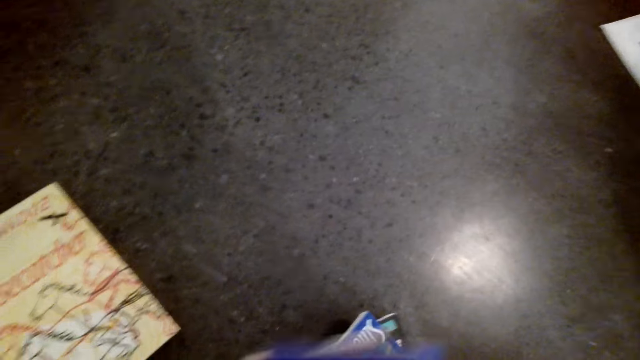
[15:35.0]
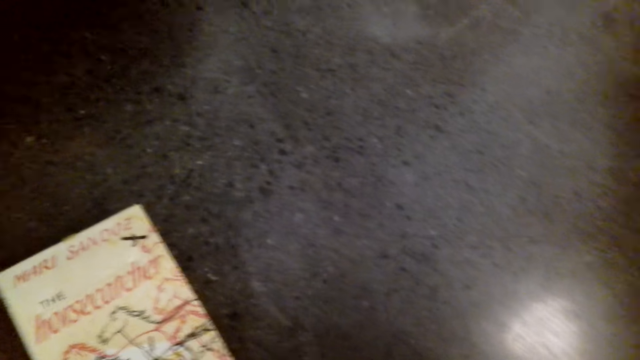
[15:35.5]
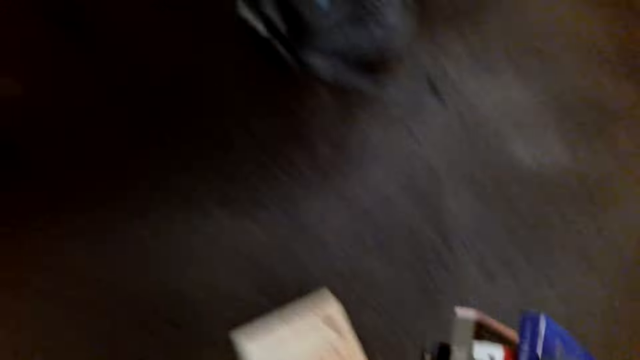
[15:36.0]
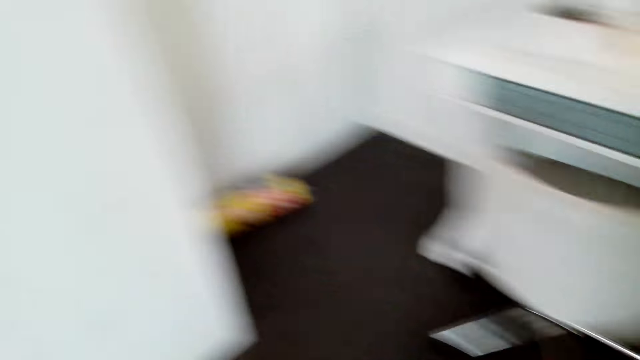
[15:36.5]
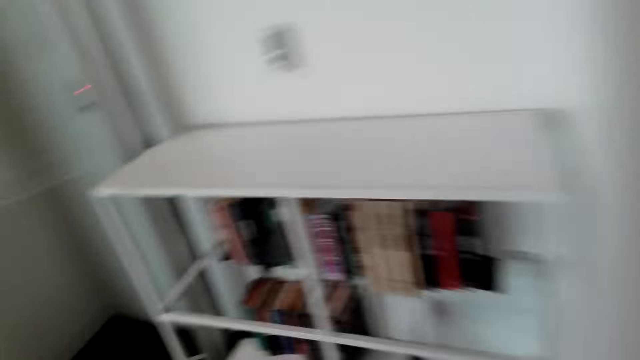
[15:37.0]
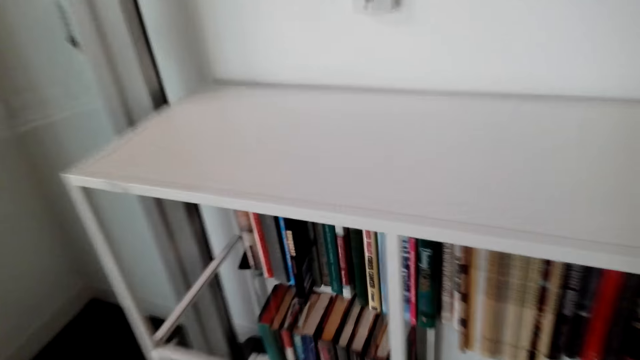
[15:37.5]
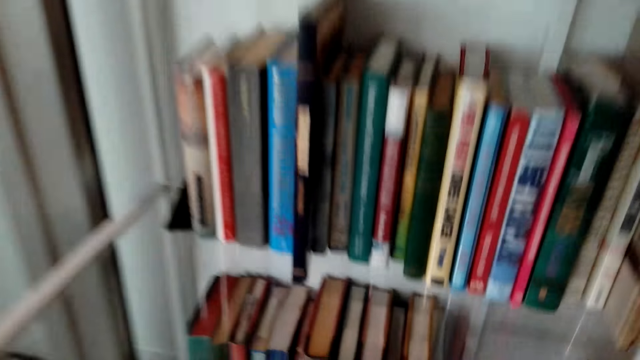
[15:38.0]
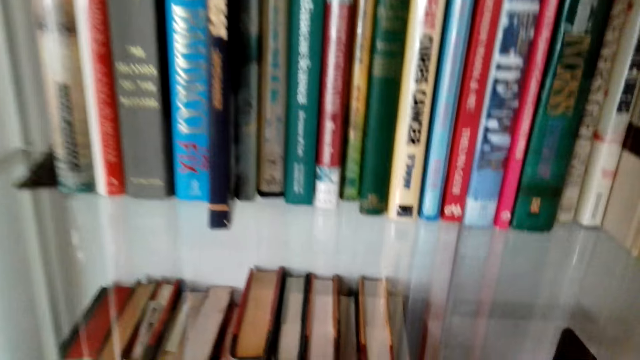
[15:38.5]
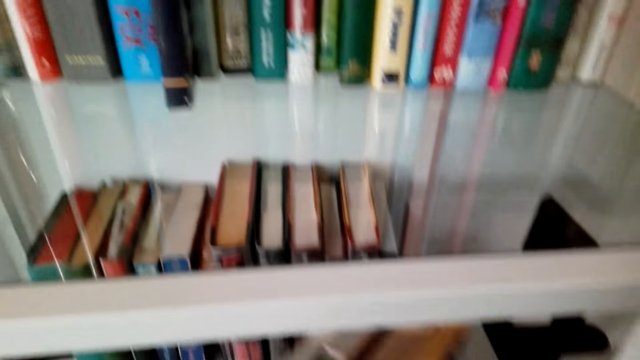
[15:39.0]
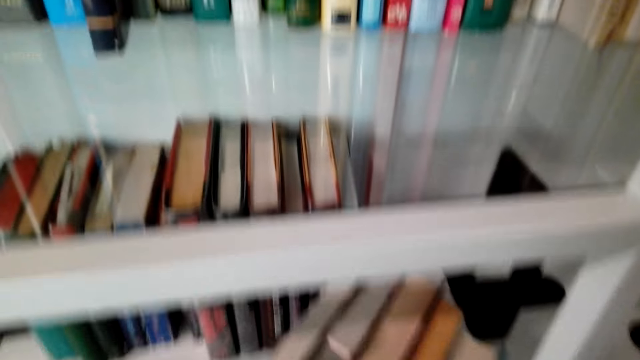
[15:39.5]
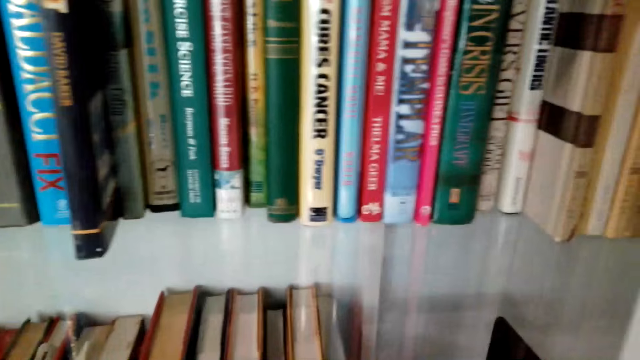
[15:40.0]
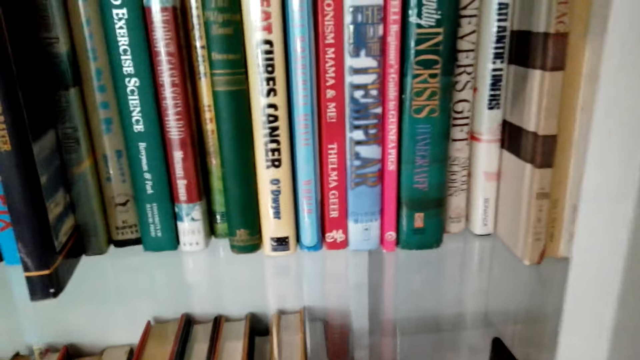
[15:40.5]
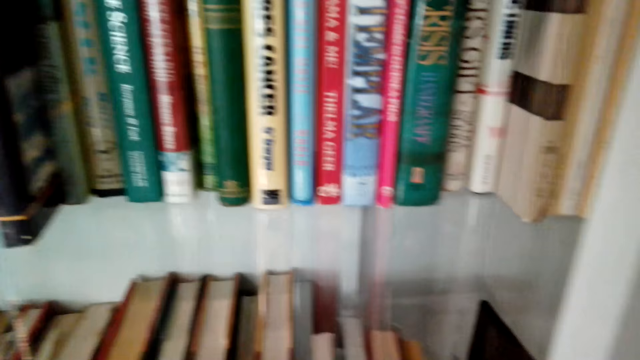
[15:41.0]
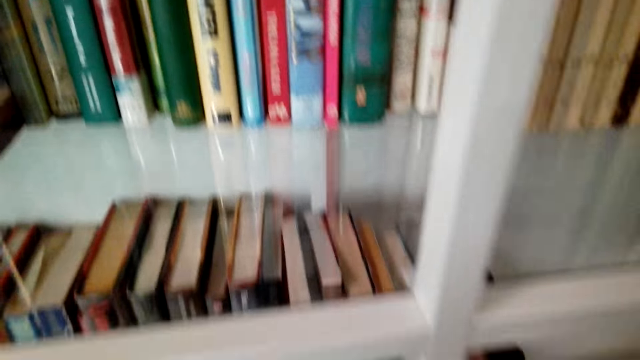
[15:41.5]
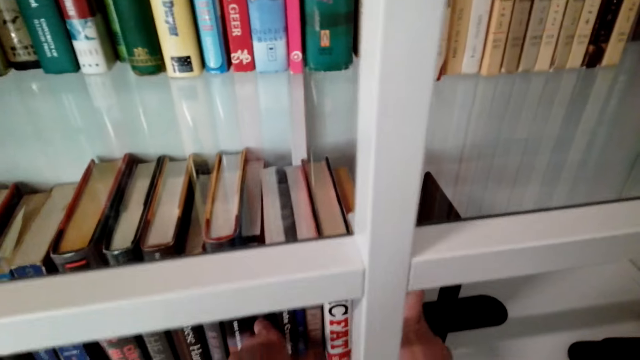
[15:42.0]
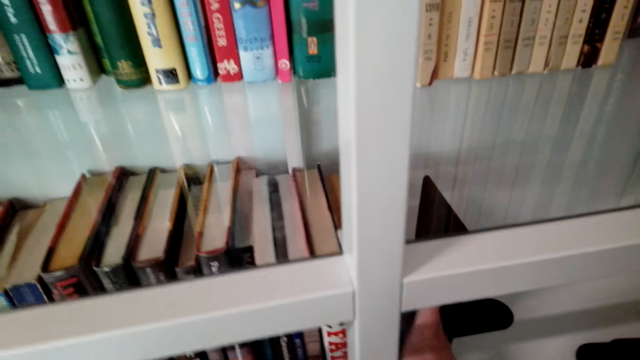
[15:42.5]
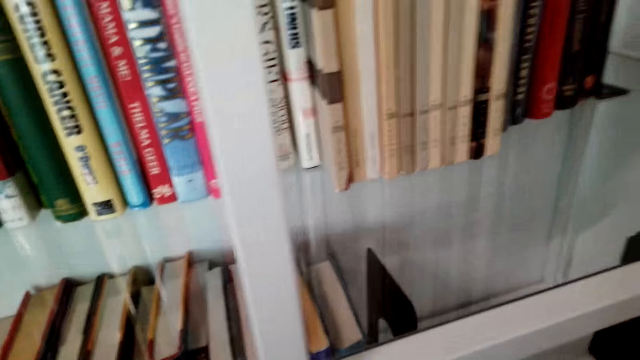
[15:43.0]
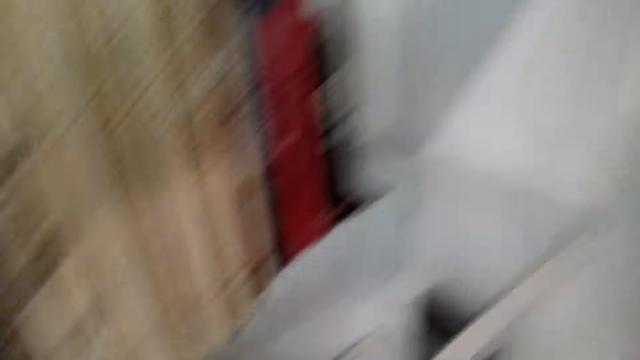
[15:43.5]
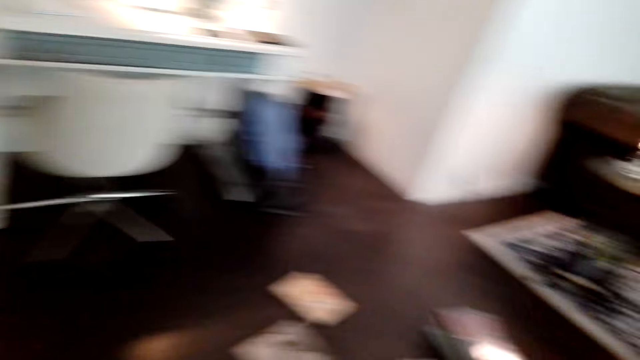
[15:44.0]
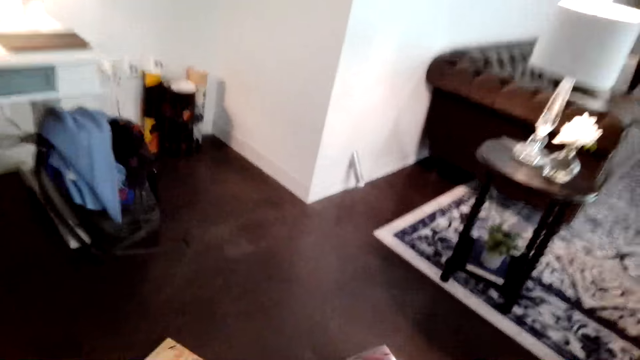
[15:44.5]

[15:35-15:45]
The camera wearer arranges books in the shelf.

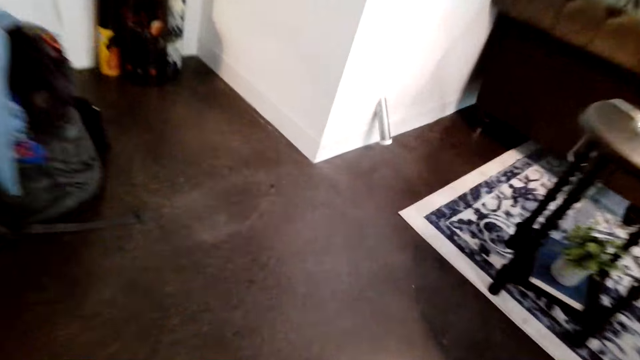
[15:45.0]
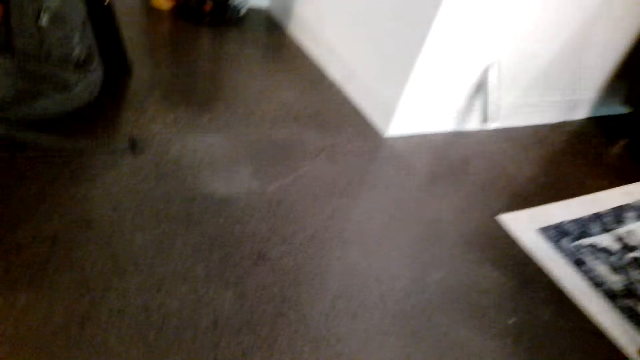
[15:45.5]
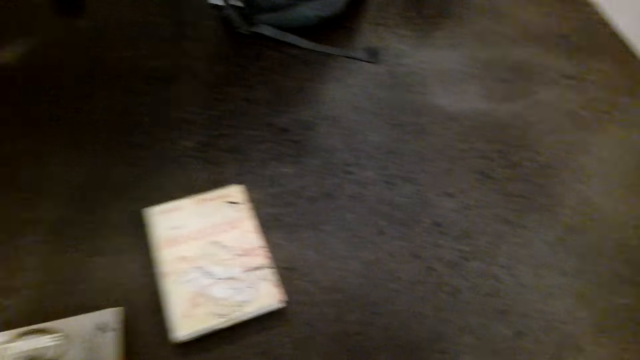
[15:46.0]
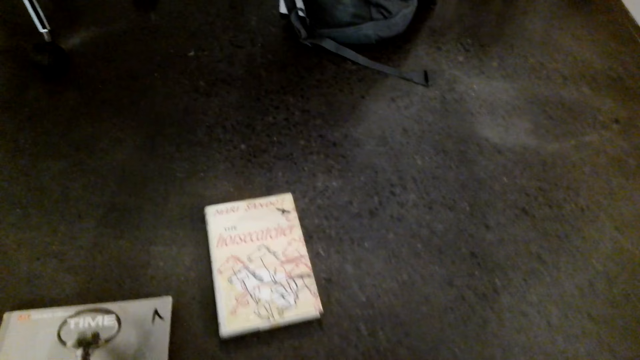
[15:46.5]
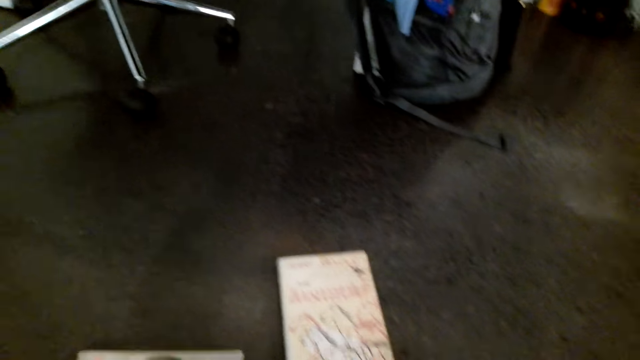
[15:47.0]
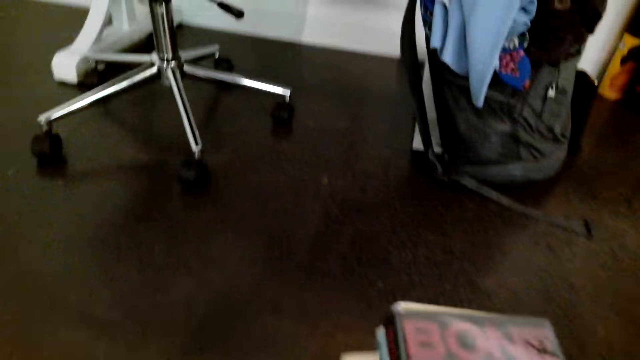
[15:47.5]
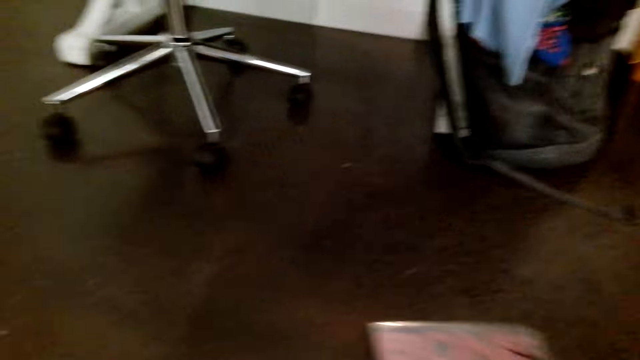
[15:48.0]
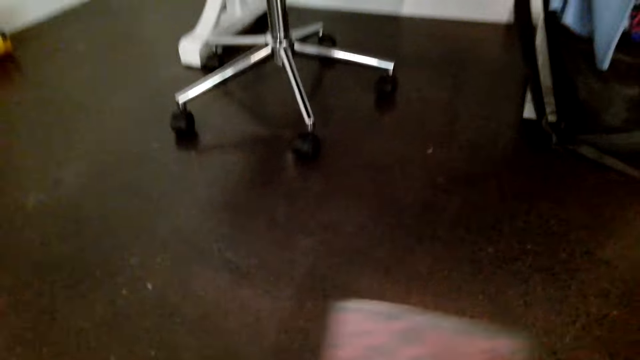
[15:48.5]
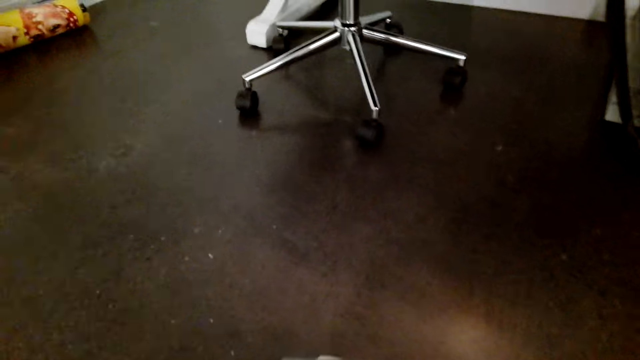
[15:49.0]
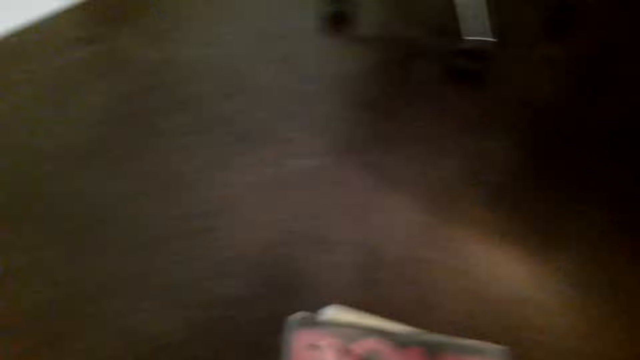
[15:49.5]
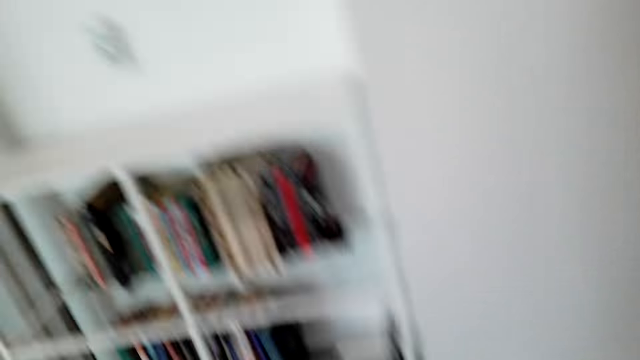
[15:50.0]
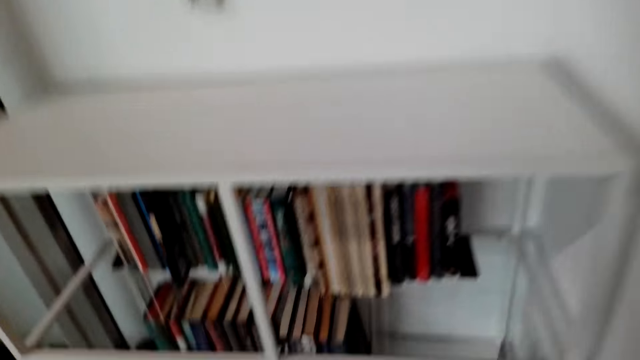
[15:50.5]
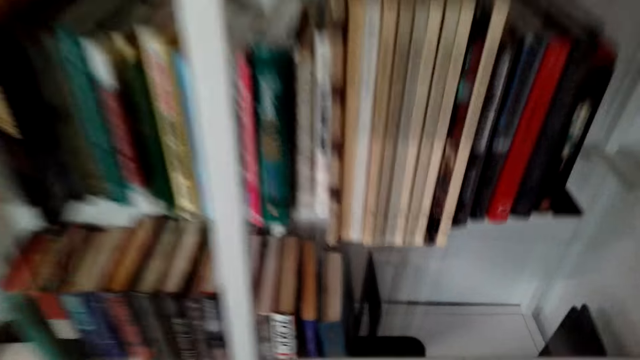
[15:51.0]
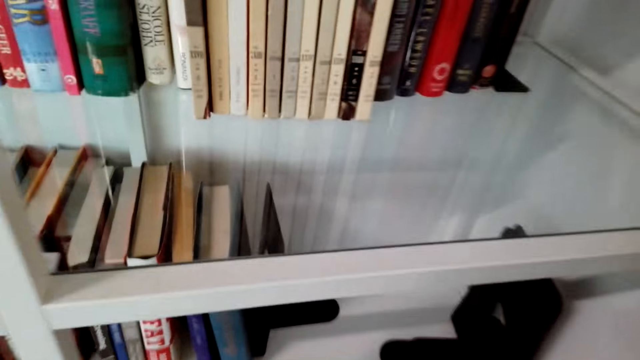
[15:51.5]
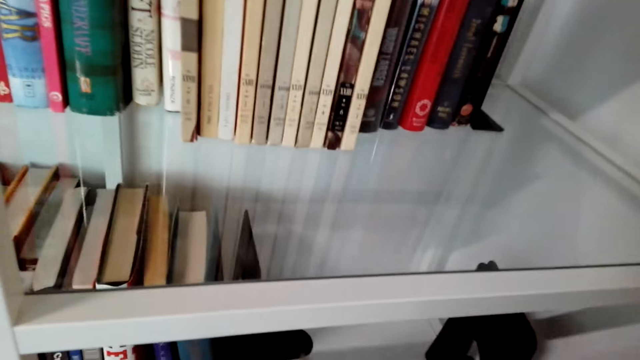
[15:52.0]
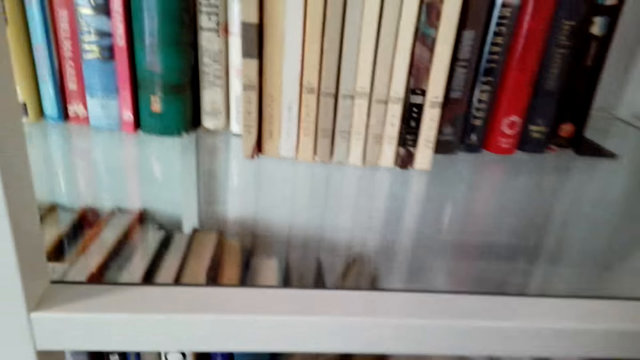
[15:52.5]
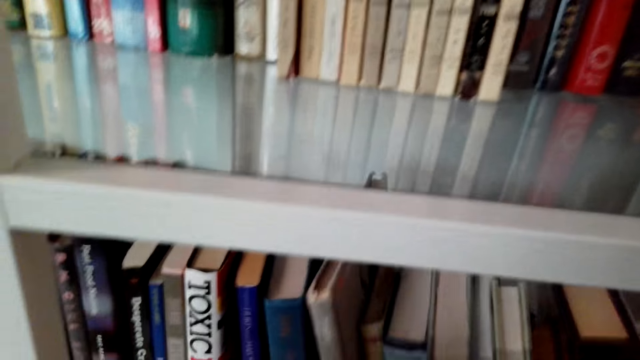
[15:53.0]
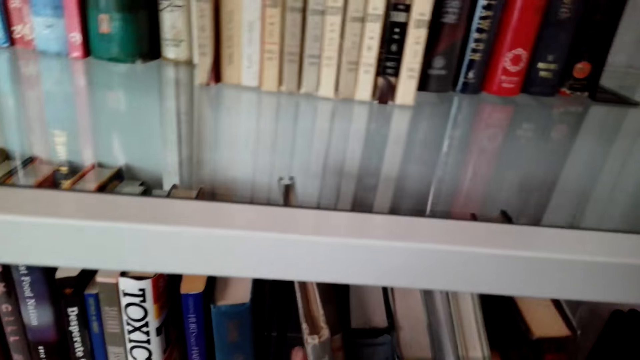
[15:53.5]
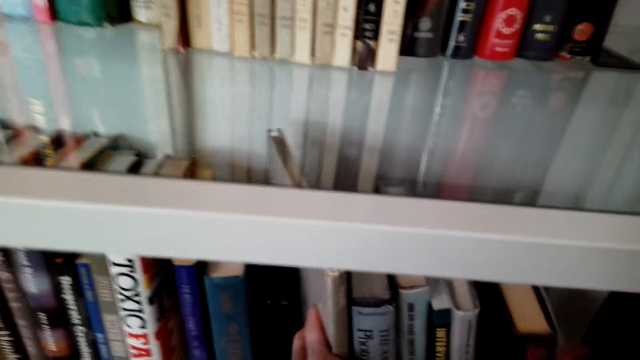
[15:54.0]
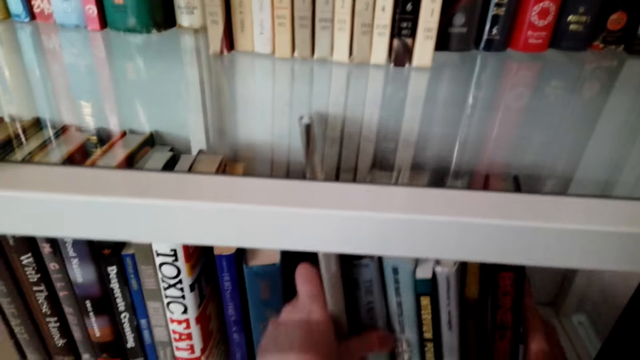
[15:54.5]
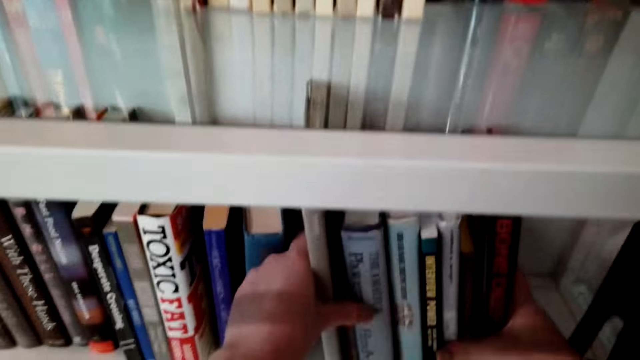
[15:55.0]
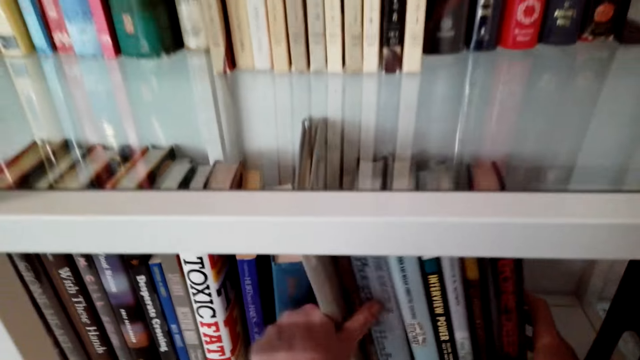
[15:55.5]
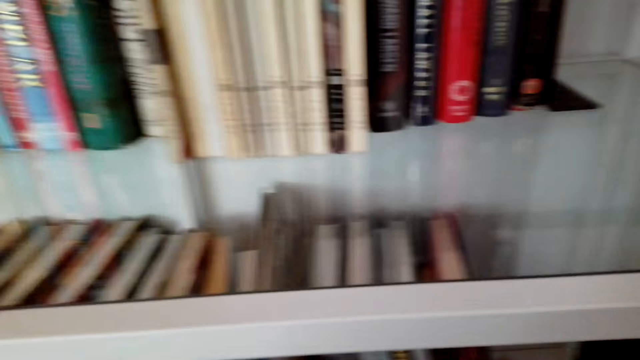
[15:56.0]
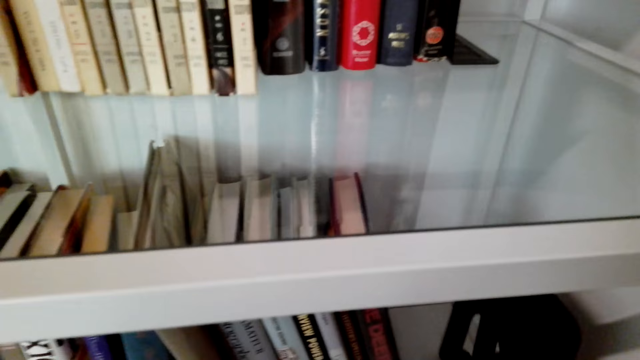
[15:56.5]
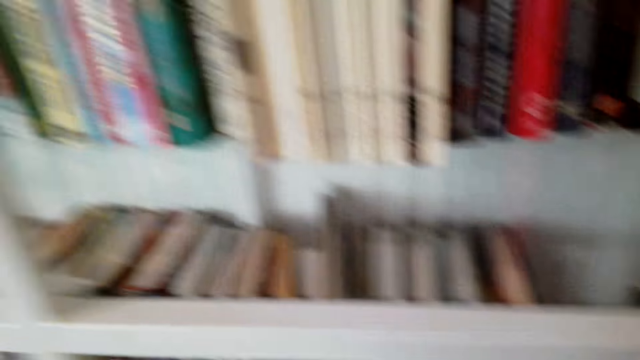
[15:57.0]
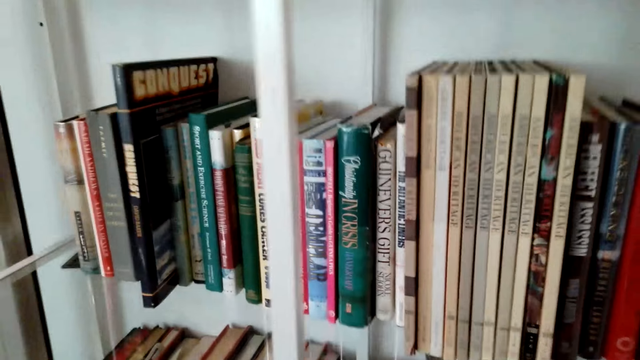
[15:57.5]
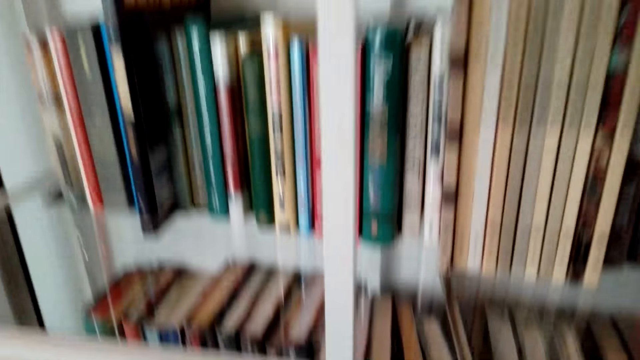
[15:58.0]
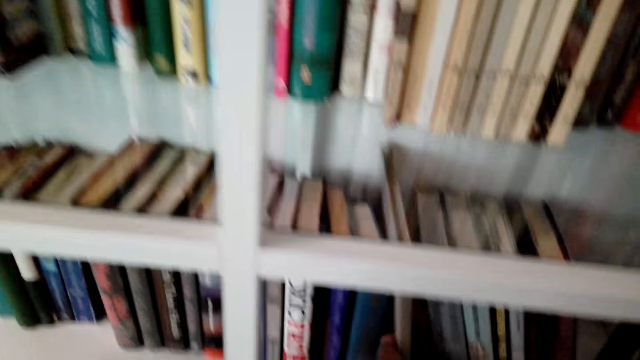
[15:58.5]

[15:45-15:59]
The camera wearer collects books from the floor. A person interacts with the camera wearer. The camera wearer arranges the books in the shelf. They interact with the person.
